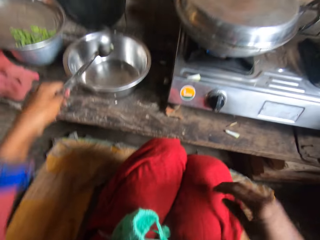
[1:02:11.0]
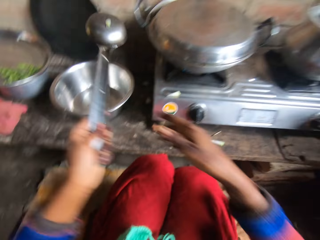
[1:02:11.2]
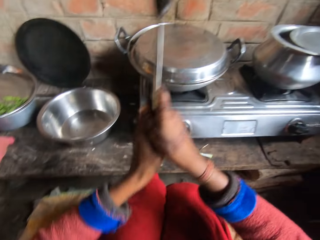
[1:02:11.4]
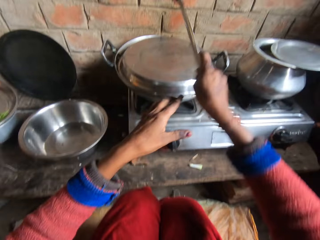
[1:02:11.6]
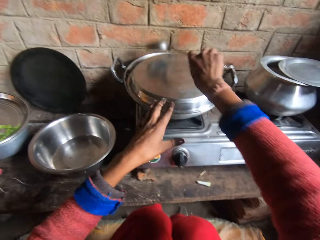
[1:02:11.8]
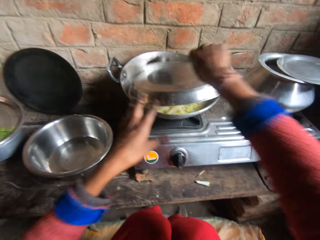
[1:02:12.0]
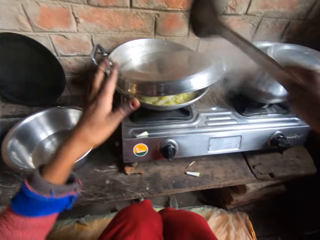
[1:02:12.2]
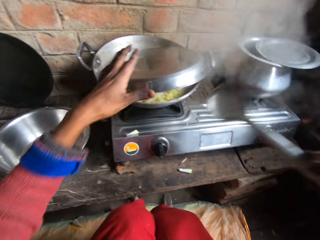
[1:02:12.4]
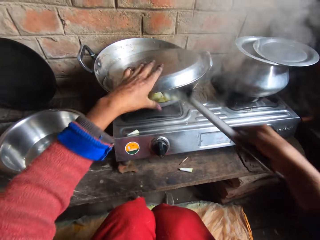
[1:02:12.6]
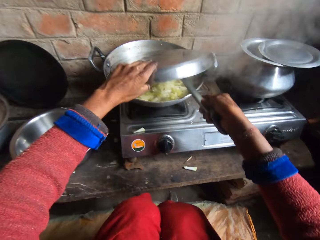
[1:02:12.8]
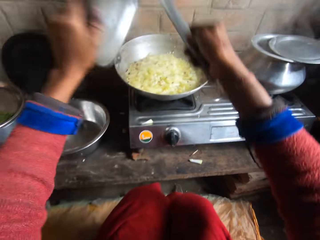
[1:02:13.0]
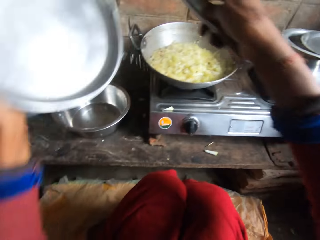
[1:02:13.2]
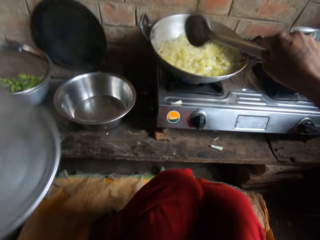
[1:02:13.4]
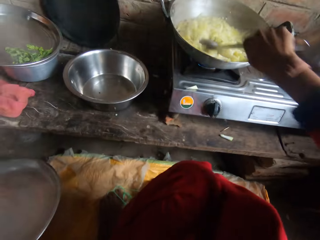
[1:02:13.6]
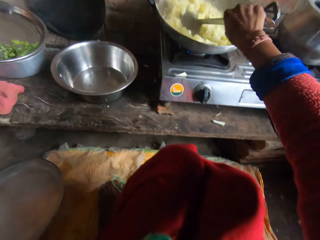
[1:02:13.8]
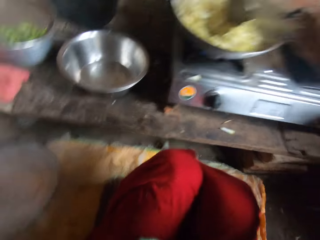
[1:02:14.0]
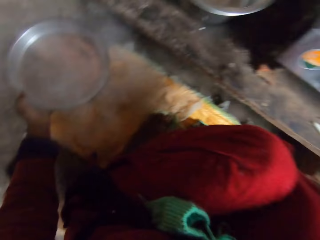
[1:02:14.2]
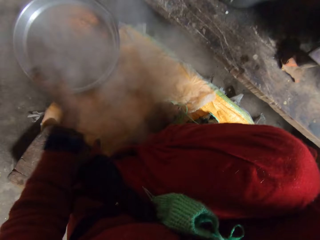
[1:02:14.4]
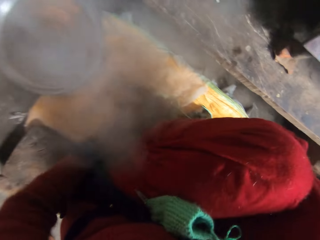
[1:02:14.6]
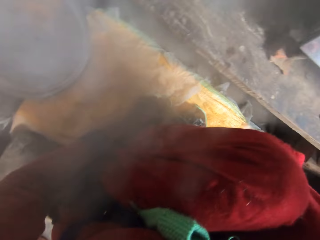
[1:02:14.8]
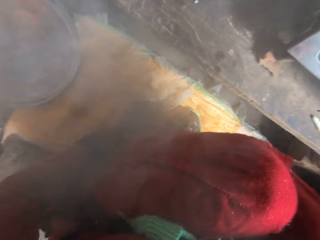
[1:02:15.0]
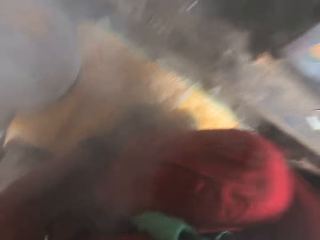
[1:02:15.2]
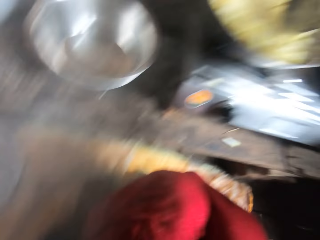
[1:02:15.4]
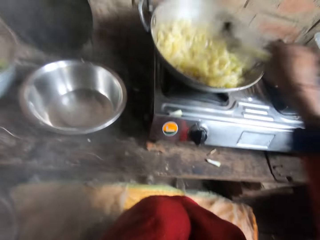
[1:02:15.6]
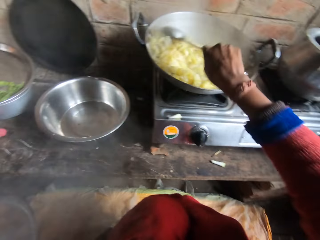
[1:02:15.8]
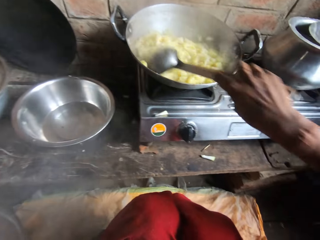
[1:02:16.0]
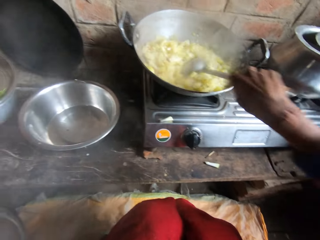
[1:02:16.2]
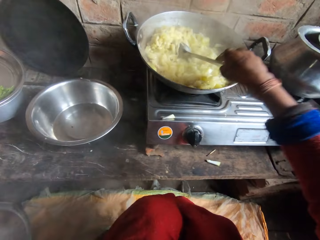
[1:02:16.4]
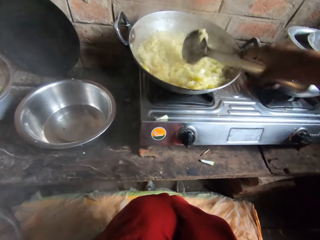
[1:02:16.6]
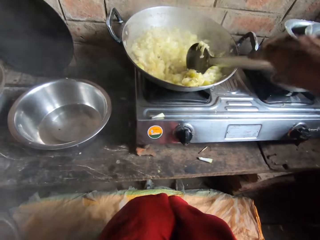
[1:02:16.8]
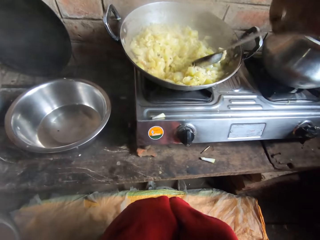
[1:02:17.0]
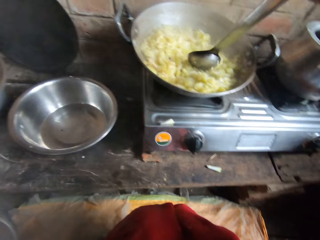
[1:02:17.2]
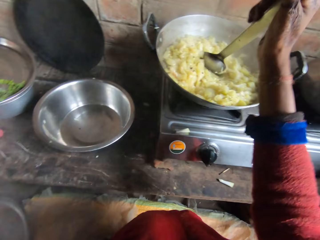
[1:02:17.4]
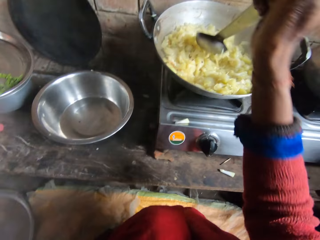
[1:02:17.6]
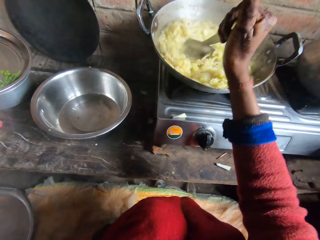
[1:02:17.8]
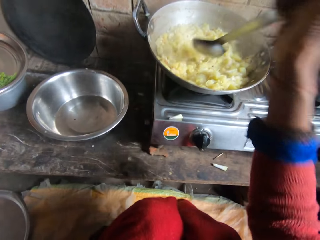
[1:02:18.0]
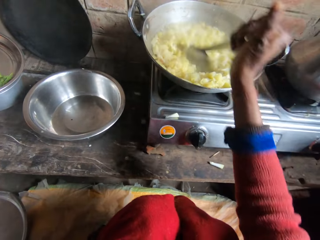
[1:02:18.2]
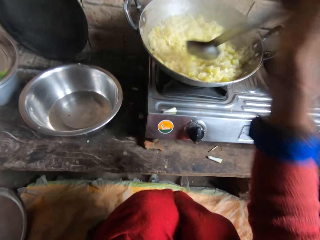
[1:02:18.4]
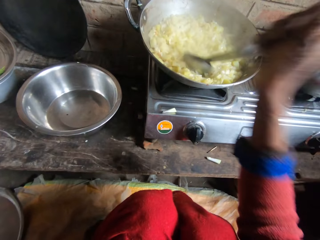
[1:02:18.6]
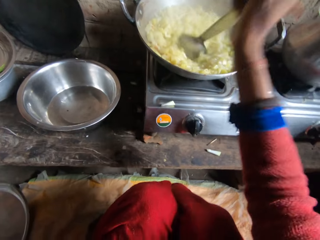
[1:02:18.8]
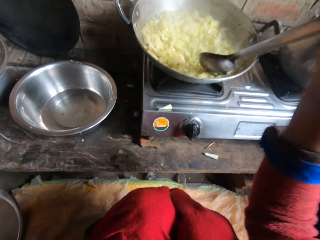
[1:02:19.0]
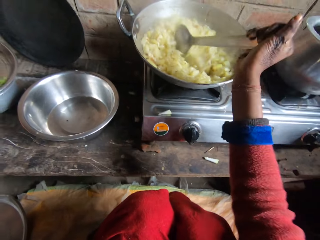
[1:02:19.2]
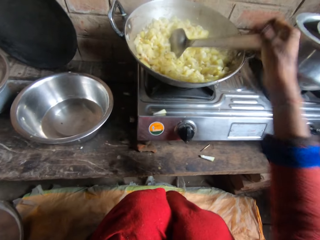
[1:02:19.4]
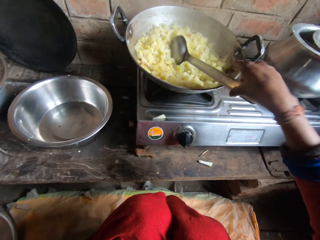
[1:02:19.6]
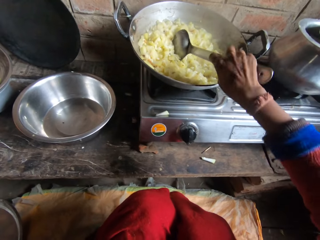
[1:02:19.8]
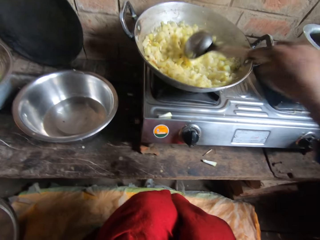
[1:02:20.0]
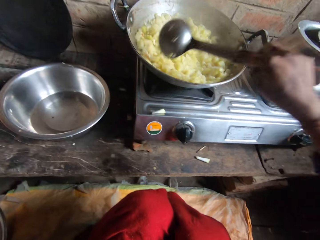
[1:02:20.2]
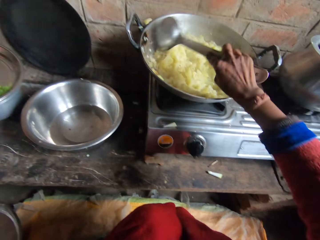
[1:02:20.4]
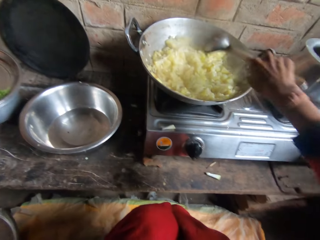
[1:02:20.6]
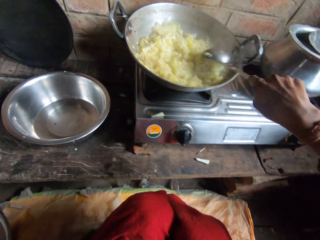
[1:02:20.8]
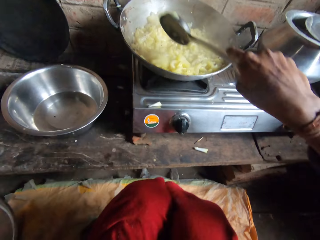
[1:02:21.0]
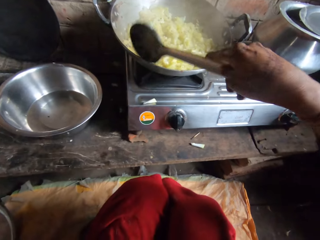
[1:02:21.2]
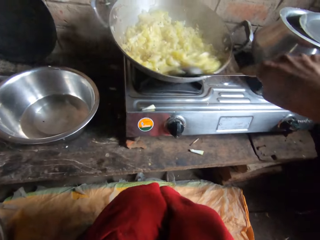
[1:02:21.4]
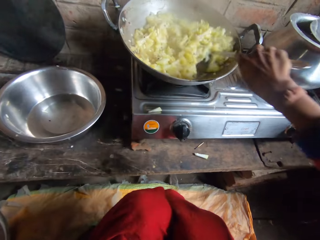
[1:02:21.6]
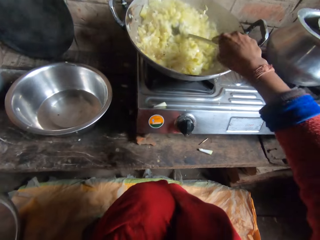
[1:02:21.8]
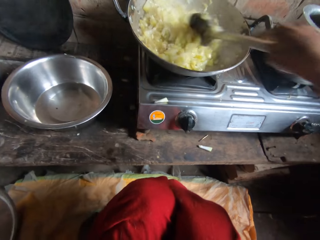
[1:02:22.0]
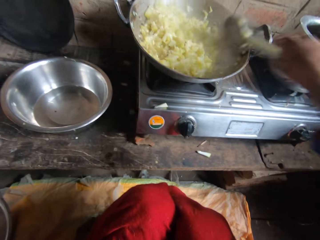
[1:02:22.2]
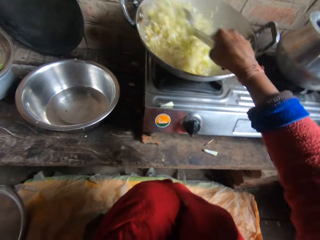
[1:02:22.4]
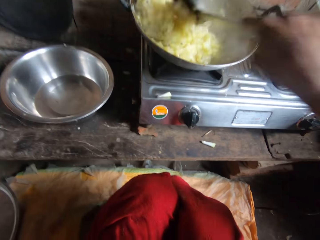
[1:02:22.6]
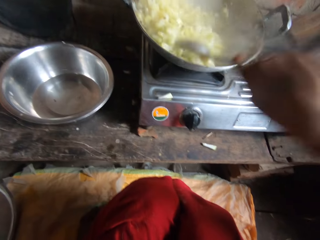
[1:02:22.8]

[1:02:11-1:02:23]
The camera wearer picks up an iron spoon or cooking spoon inside the metal bowl on the table. She picks the cooking spoon from left hand to right hand. She opens the cover of the pot with the spoon. She removes the cover of the pot with her right hand. She drops the pot cover on the floor. She stirs the rice in the pot with the metal spoon.

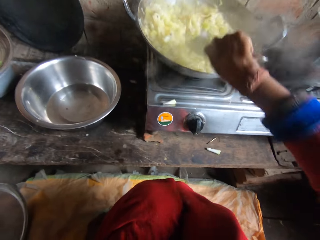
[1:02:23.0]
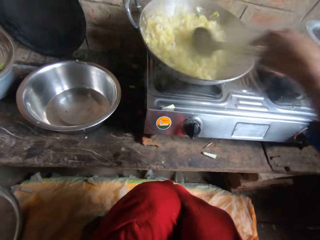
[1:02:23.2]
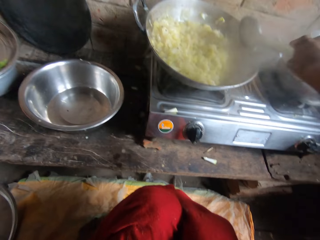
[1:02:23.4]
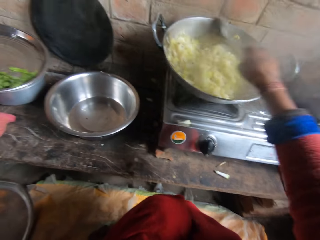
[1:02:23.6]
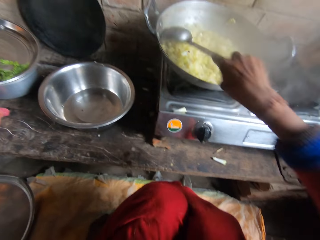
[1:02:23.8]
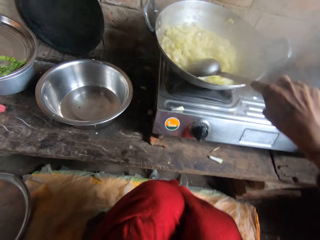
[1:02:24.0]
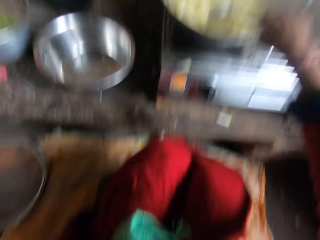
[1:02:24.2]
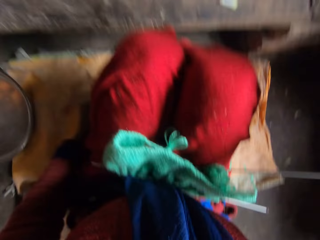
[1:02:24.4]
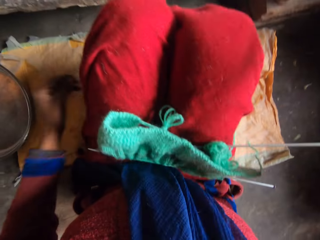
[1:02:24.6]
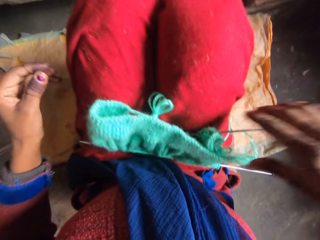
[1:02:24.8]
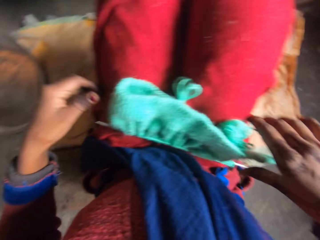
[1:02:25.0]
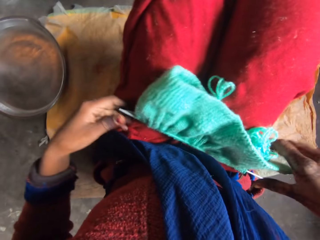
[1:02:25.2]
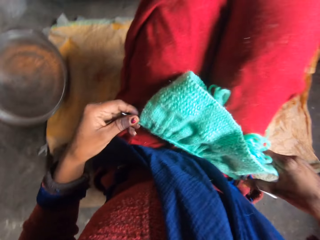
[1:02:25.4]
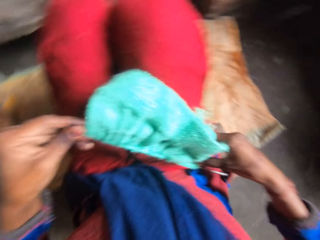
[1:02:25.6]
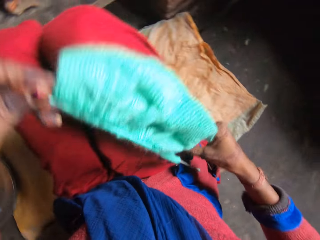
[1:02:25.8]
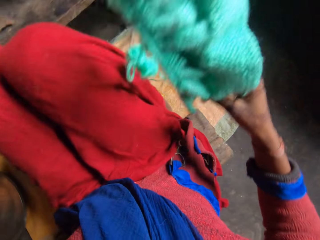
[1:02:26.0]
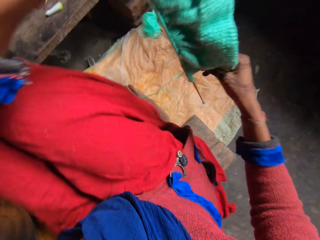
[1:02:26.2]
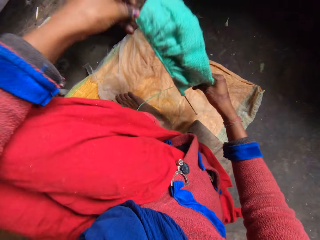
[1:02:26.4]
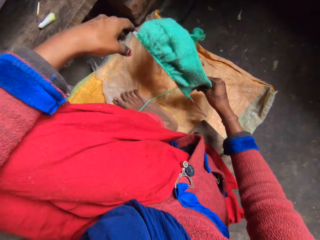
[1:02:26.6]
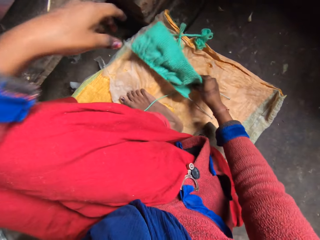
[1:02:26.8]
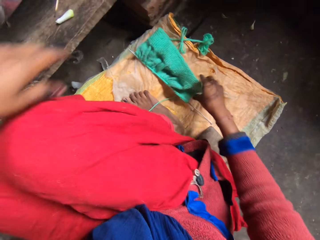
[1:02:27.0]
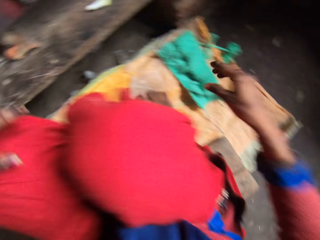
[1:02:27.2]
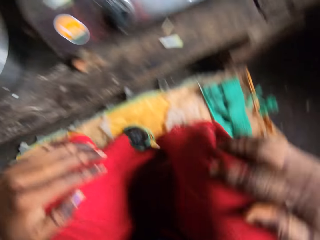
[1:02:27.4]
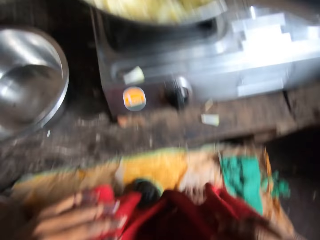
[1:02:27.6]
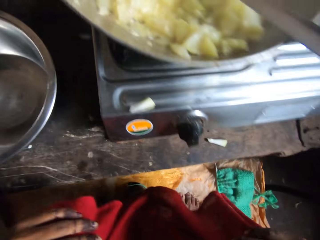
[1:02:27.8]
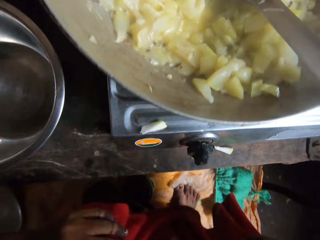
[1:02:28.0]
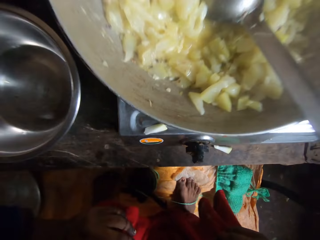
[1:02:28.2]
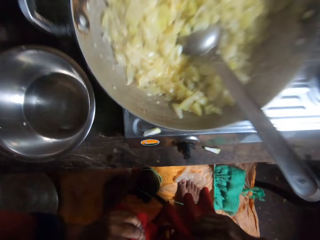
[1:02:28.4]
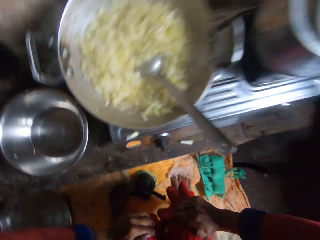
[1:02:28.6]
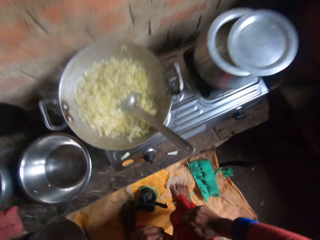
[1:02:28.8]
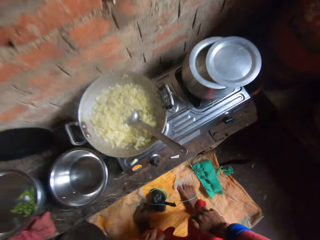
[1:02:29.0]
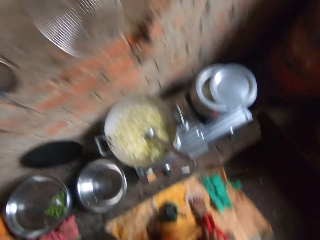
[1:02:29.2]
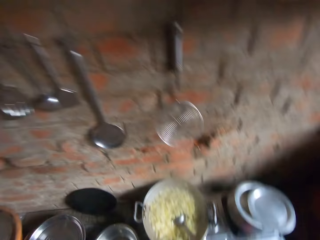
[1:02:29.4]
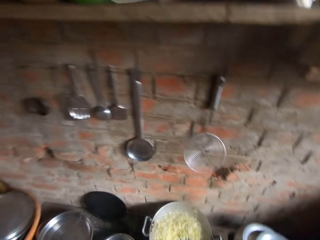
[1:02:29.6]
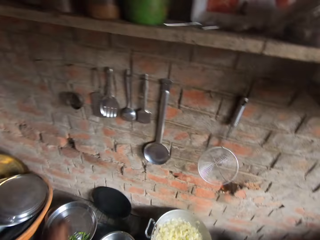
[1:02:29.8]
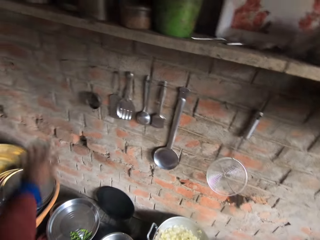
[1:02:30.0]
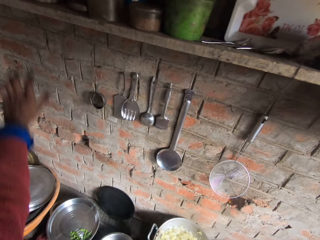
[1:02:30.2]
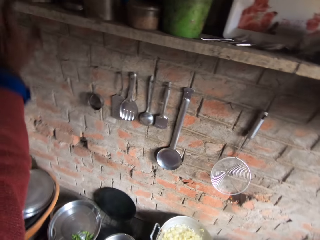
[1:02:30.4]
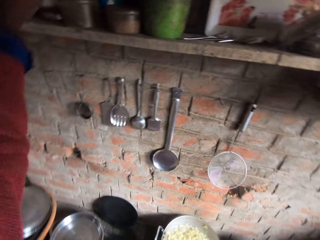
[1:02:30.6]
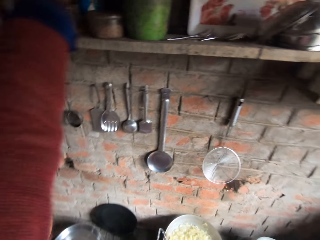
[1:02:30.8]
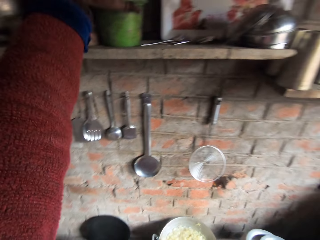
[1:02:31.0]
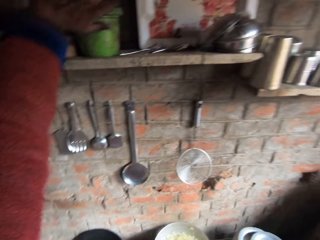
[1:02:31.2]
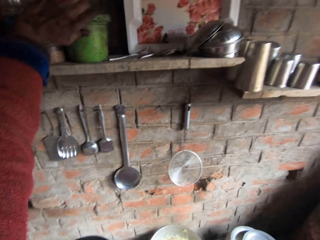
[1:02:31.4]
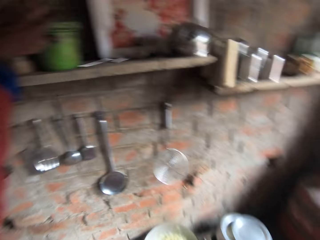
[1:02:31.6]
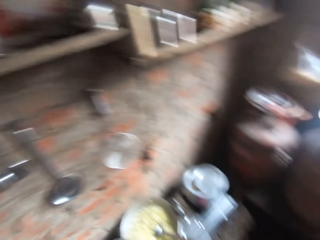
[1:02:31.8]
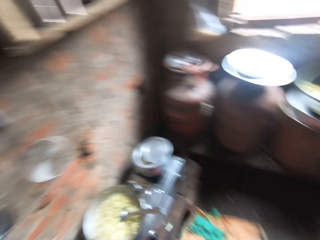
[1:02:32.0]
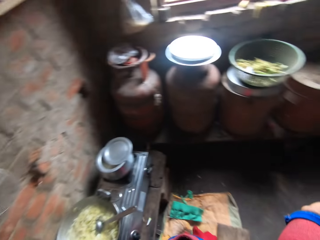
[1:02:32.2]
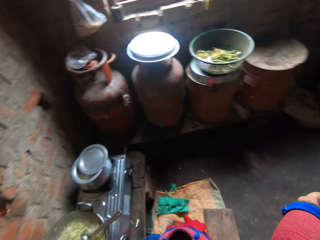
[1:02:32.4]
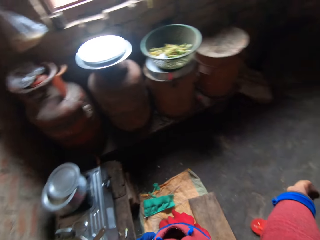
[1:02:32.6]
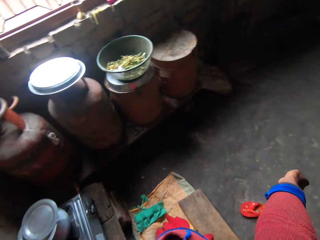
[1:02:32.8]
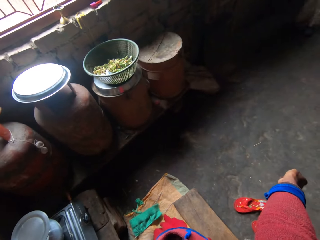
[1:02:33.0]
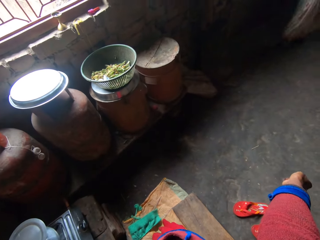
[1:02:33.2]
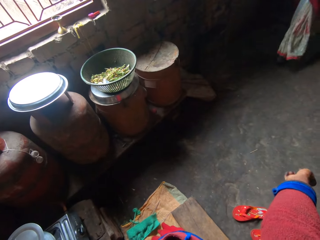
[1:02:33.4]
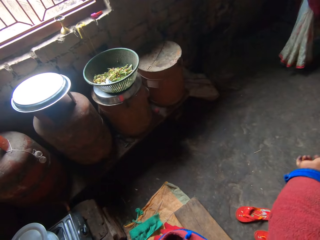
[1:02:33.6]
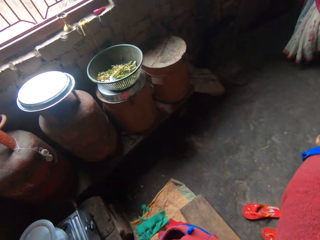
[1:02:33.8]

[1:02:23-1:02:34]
The camera wearer picks up the yarn from her lap. She drops the yarn on the floor. She stands up. She picks up a plastic bowl from the top of the shelf.
